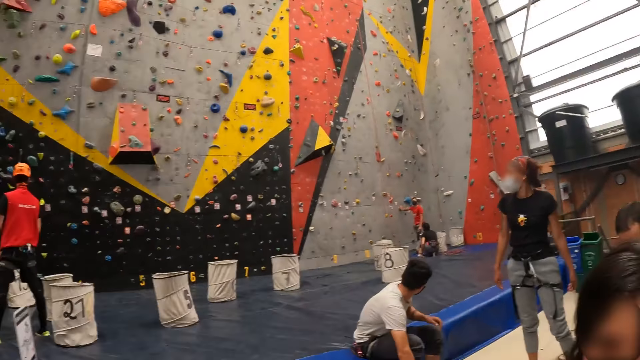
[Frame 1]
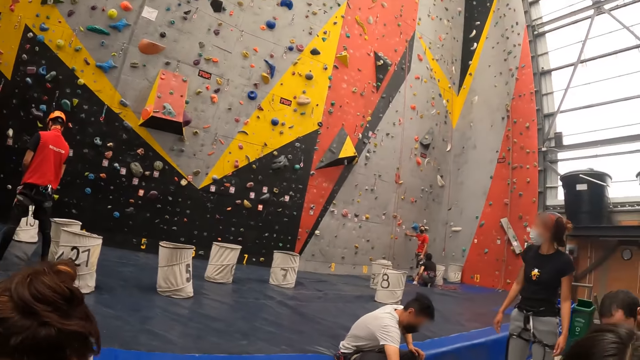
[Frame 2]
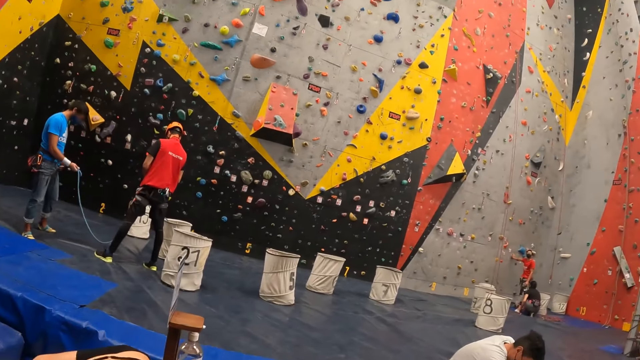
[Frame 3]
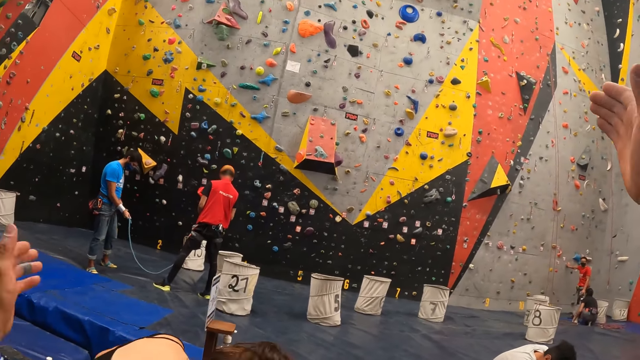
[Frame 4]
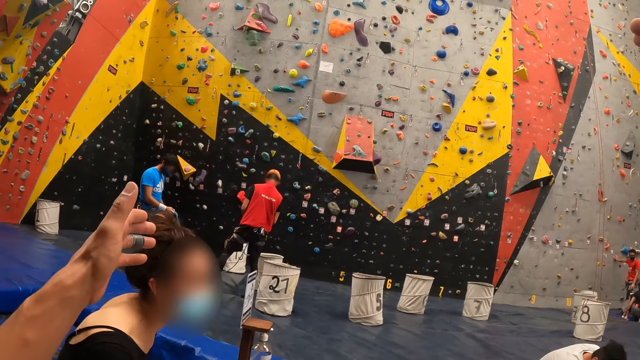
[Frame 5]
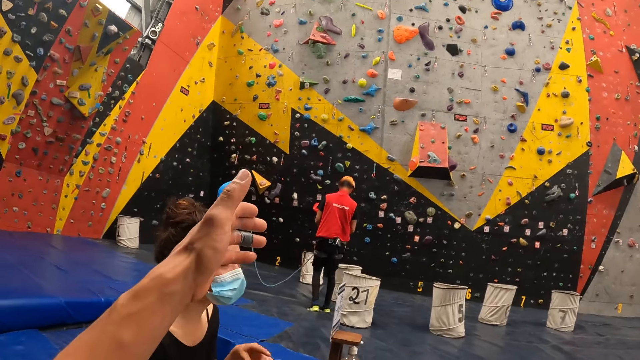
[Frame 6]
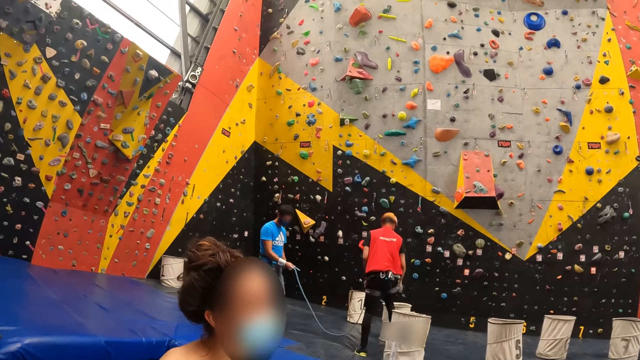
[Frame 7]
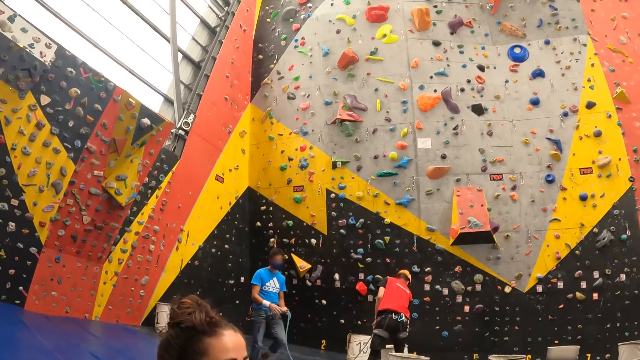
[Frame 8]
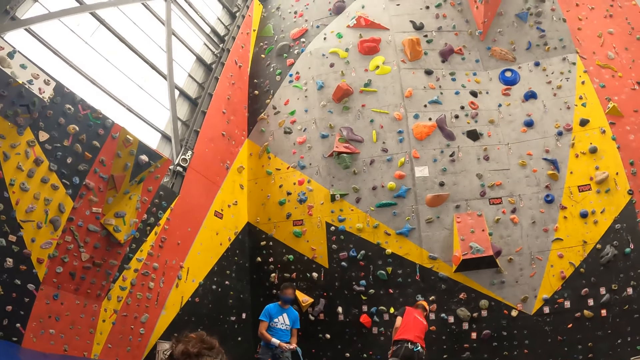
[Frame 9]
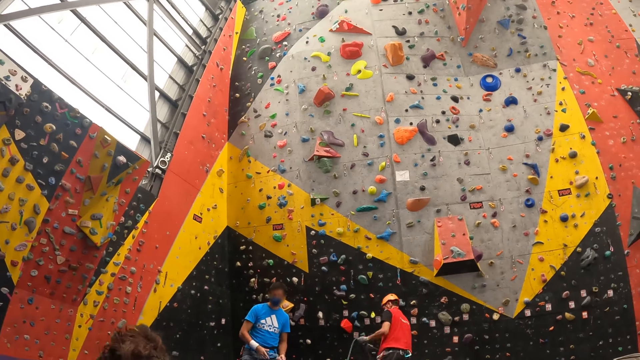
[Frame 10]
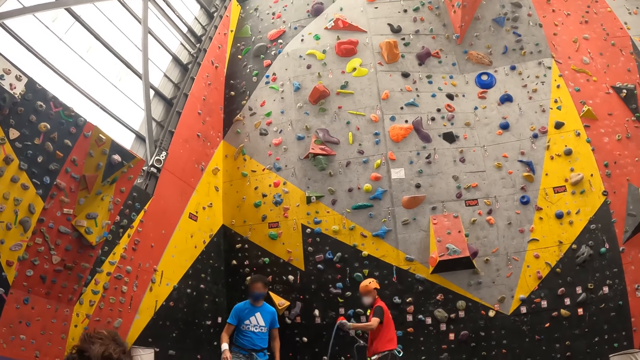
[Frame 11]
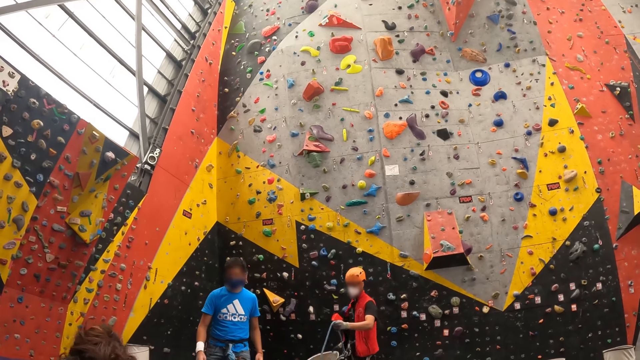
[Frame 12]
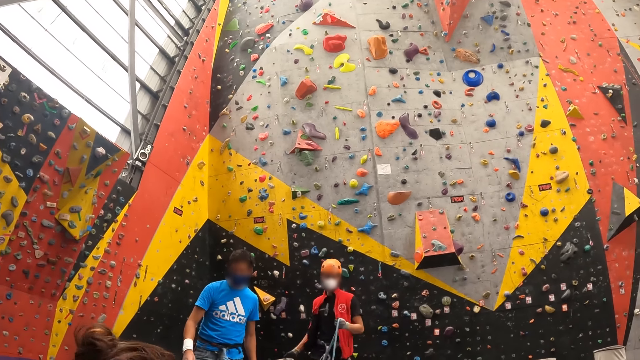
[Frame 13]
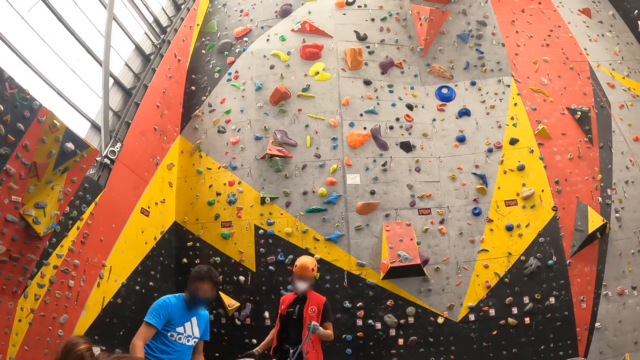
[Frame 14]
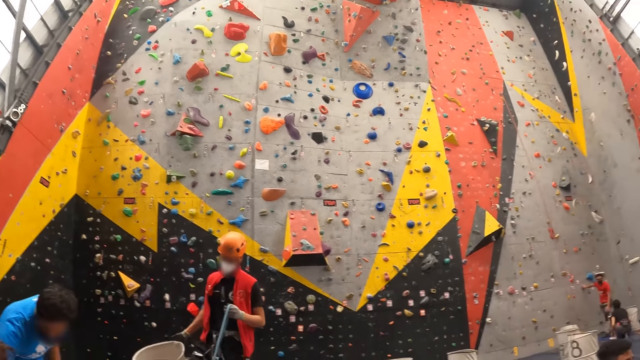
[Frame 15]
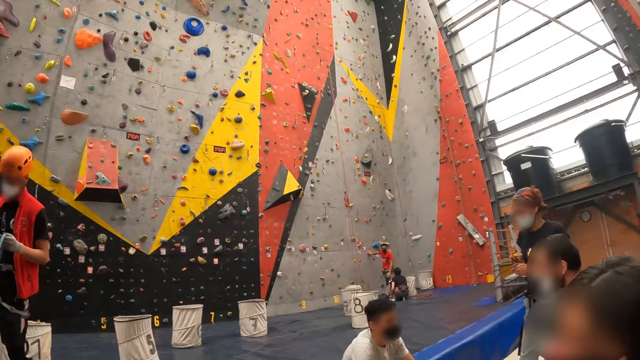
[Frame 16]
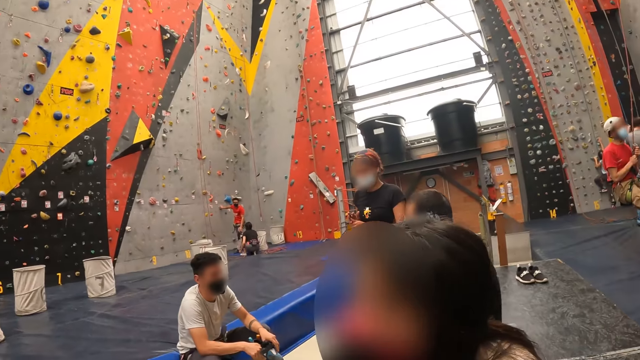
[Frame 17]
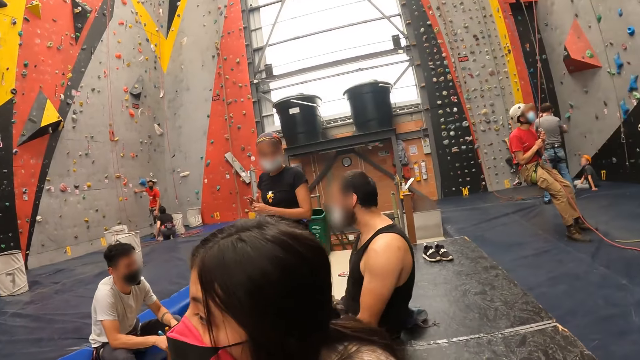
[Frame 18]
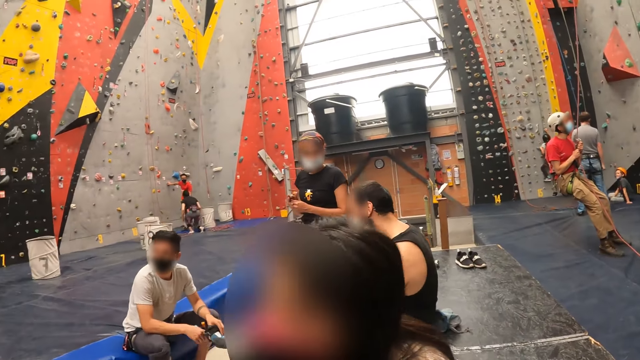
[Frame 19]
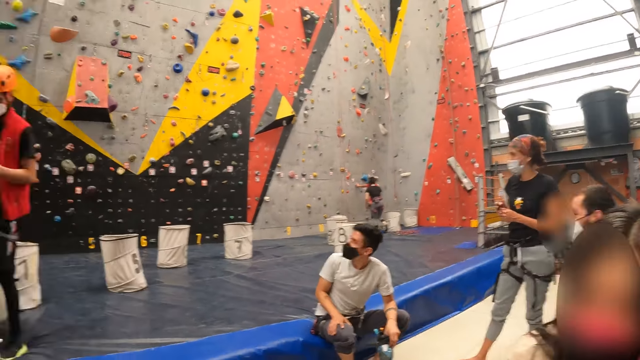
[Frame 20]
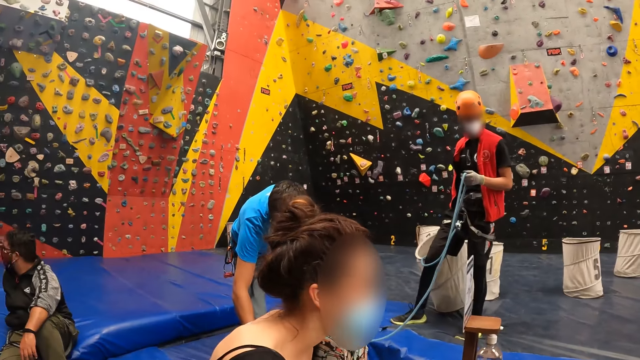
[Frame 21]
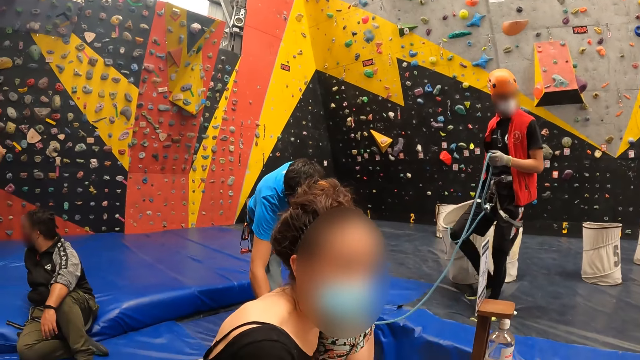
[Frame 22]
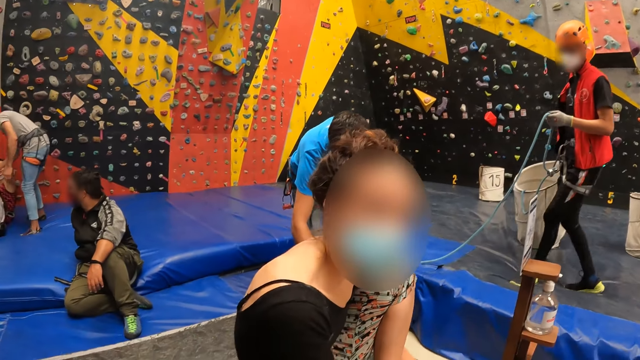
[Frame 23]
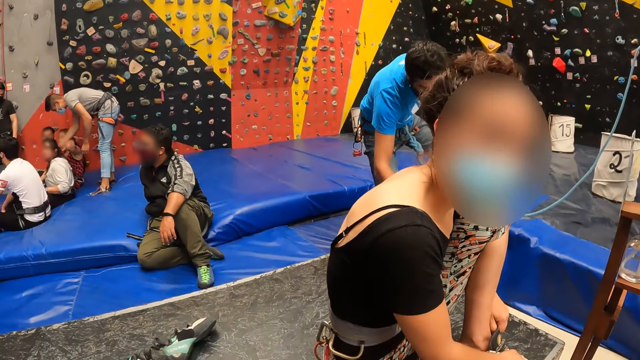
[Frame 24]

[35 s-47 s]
A man walks around. The man bends.

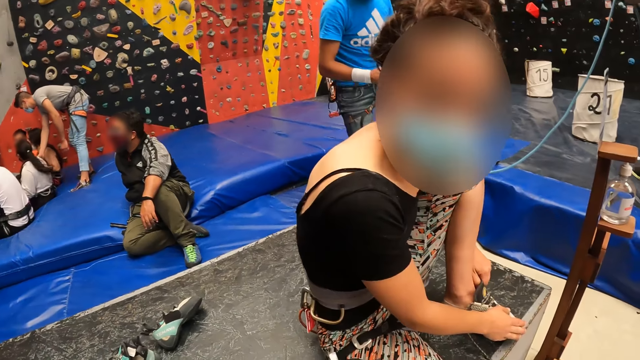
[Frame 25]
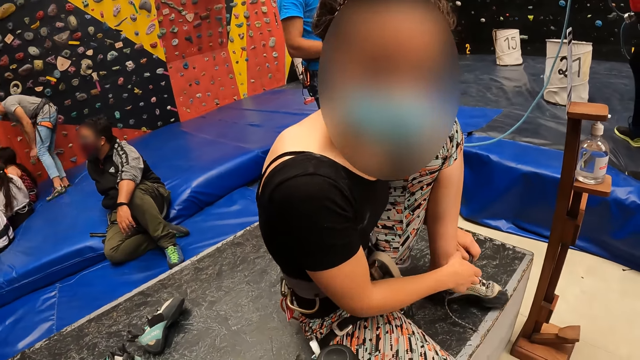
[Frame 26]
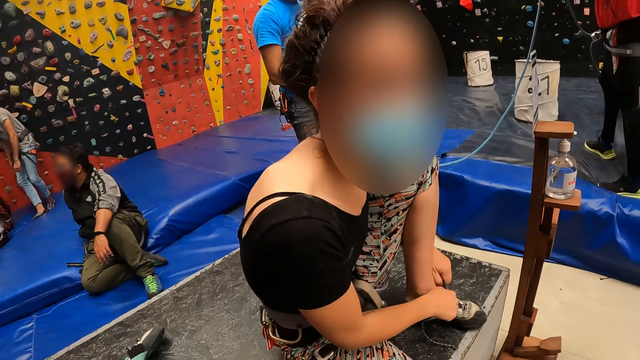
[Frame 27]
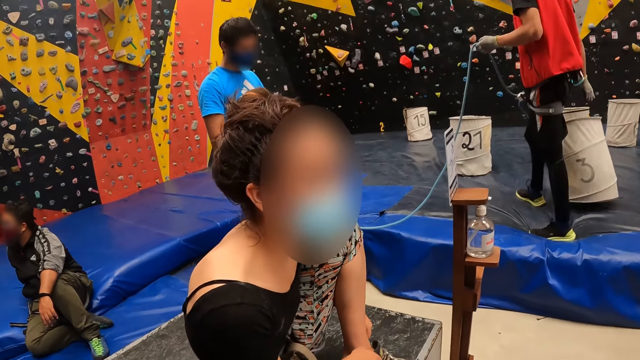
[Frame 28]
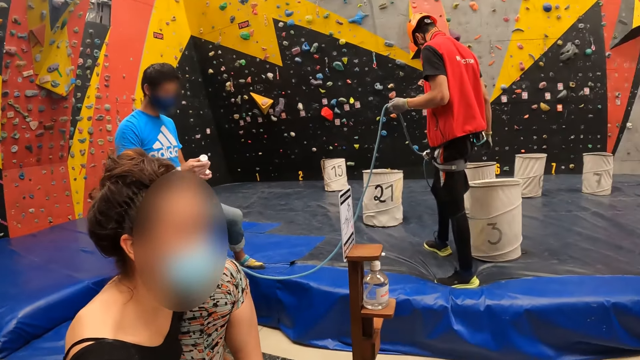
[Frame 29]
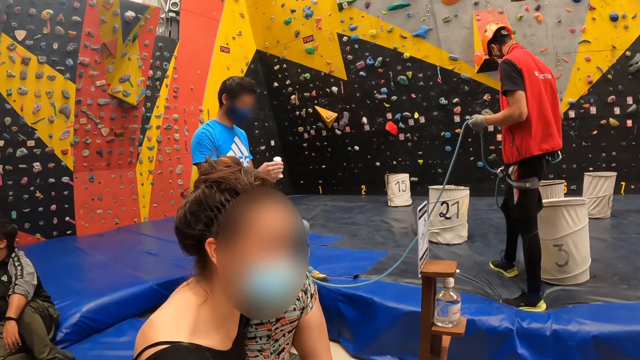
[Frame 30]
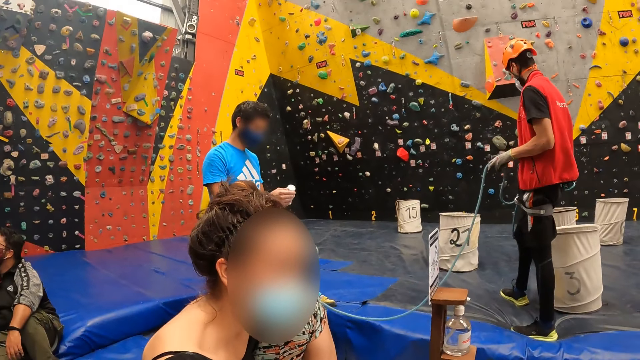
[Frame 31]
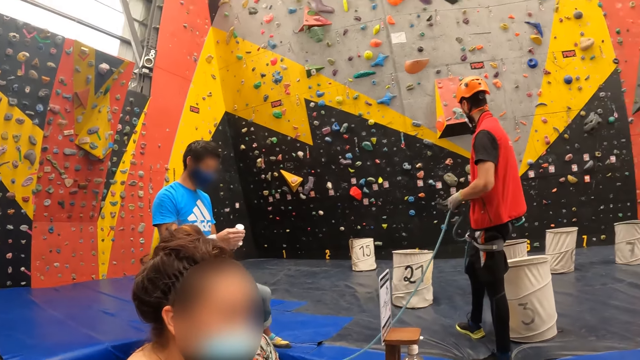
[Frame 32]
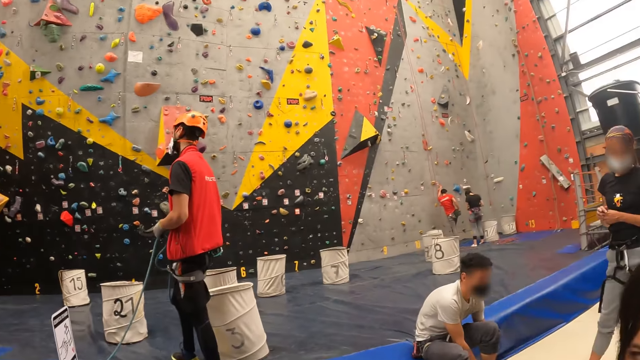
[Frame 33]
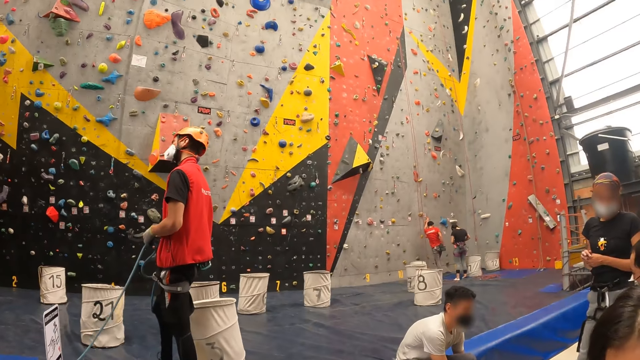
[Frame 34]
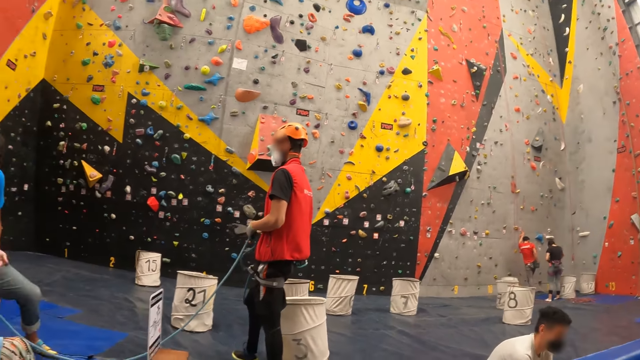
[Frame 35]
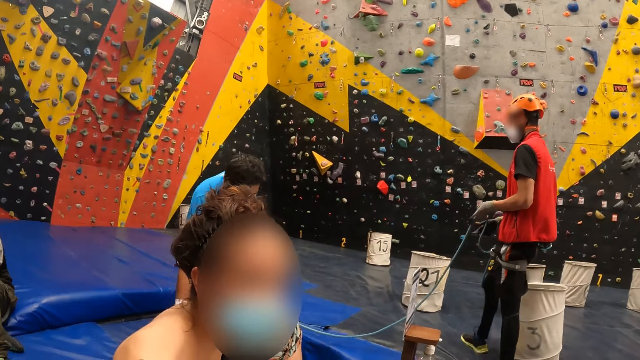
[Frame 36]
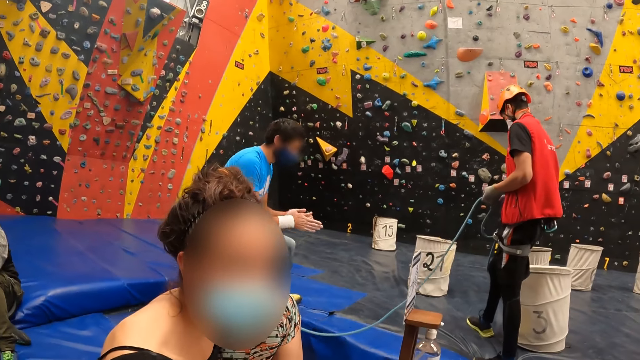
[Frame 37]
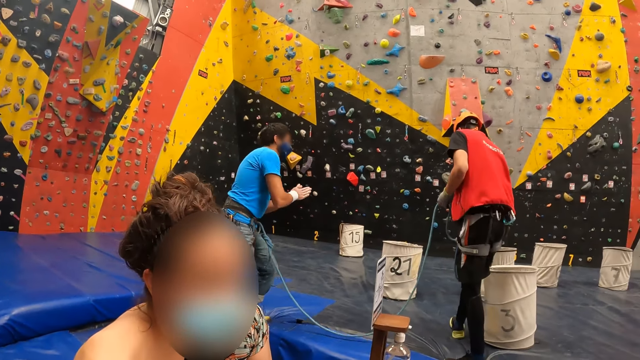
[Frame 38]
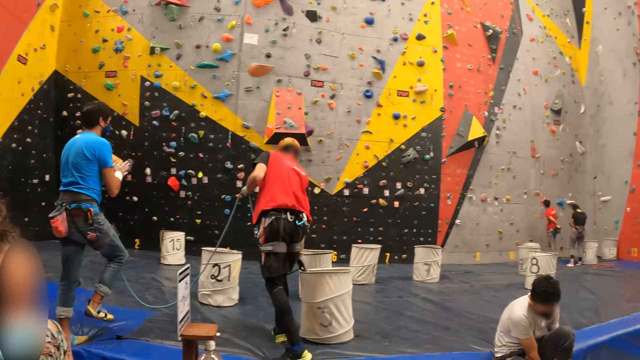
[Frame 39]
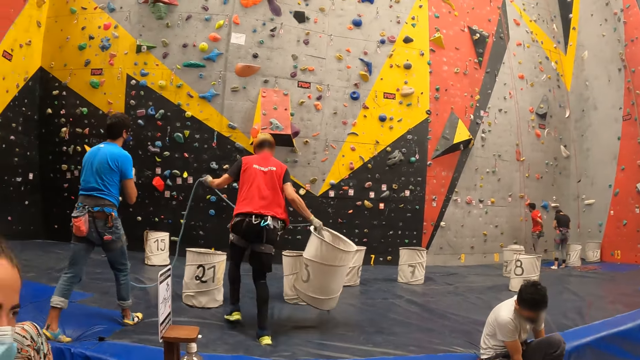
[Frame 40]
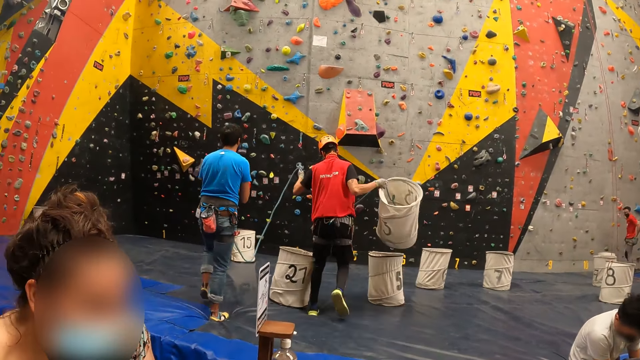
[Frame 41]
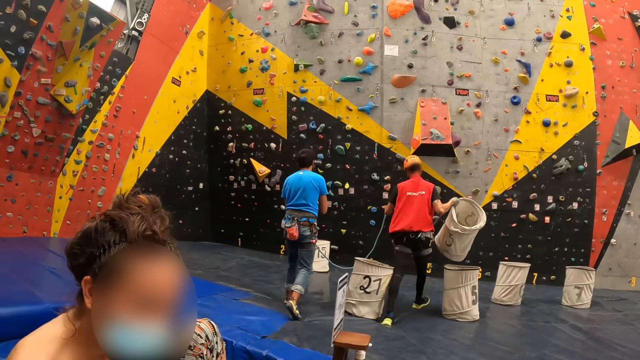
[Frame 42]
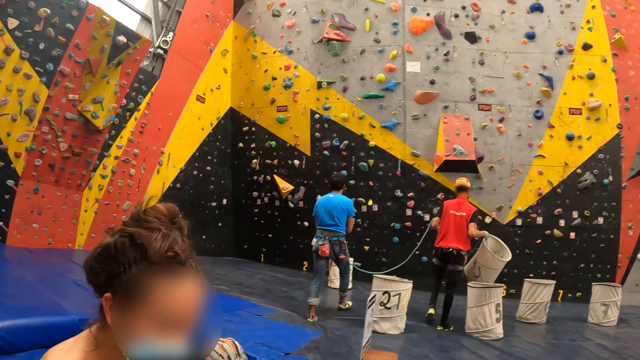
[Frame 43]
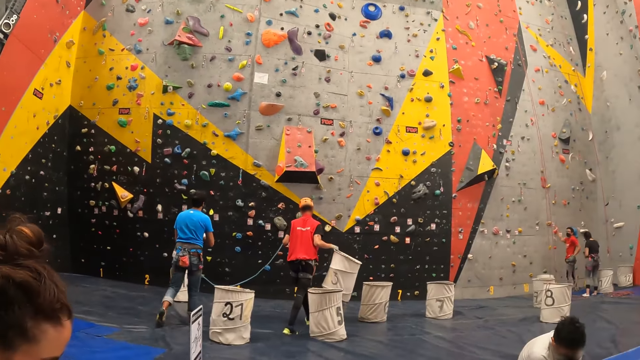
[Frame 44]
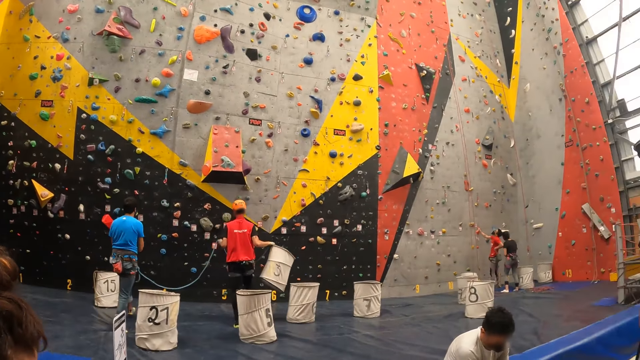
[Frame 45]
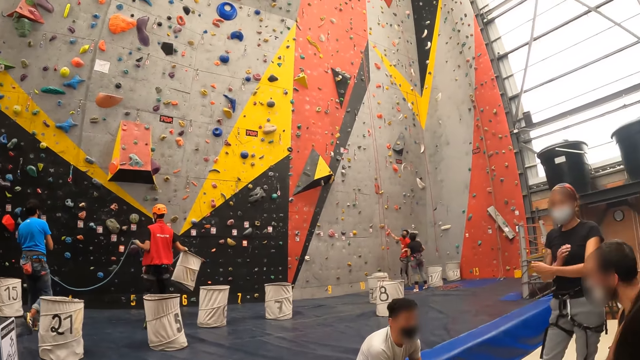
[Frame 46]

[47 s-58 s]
A man rubs hands. Another man picks up a climbing bag. The first man walks around. The other man walks around.
